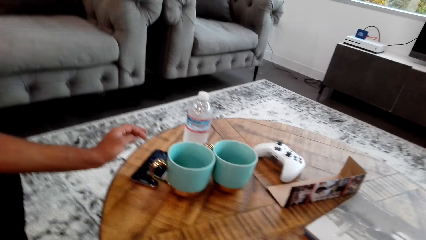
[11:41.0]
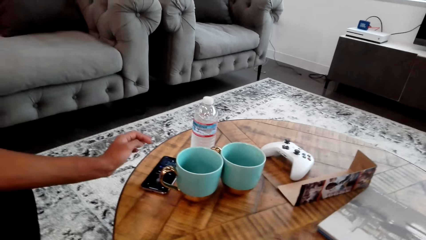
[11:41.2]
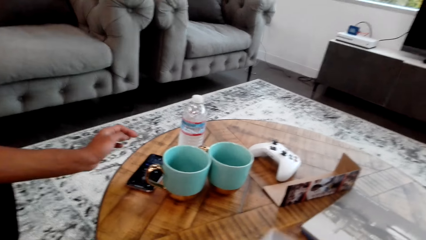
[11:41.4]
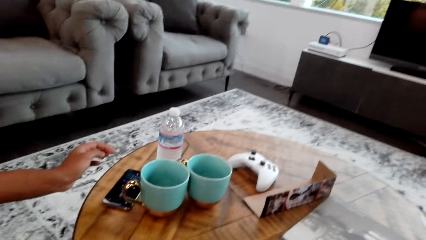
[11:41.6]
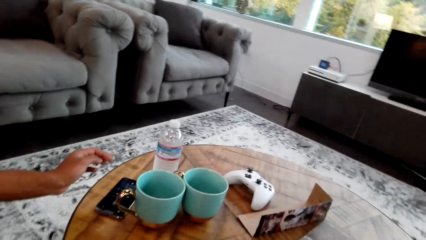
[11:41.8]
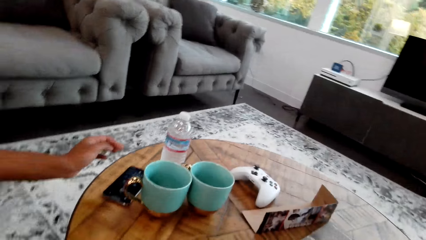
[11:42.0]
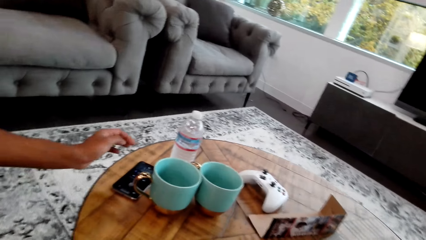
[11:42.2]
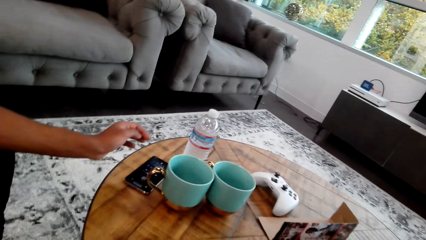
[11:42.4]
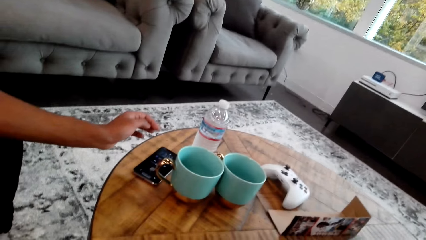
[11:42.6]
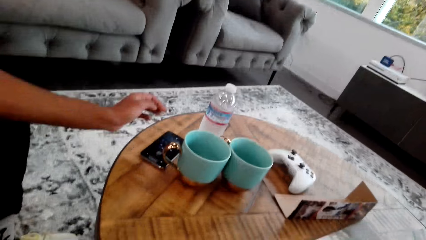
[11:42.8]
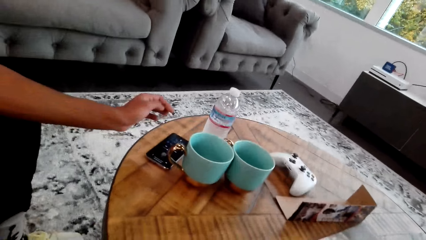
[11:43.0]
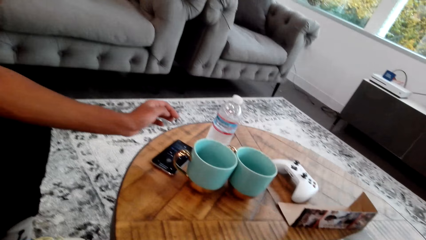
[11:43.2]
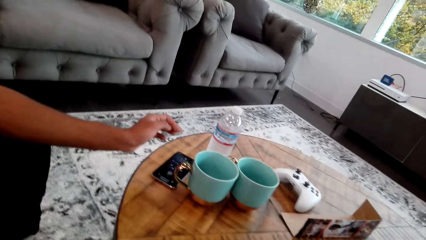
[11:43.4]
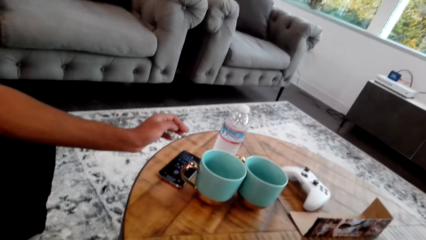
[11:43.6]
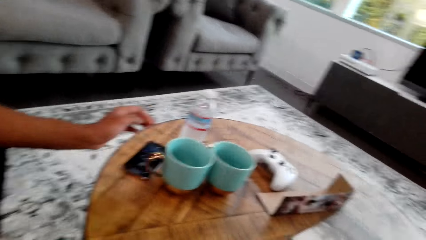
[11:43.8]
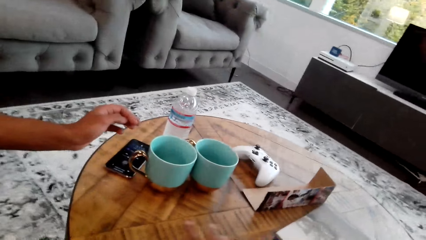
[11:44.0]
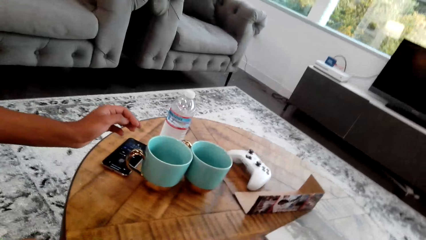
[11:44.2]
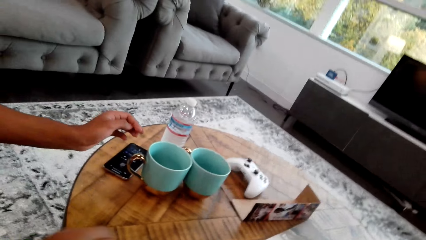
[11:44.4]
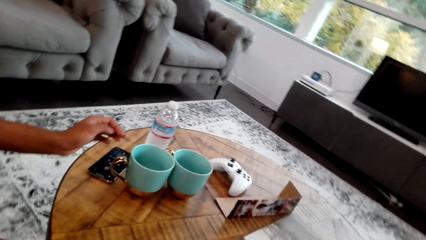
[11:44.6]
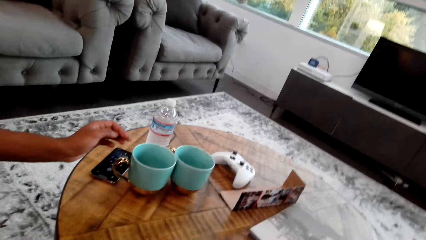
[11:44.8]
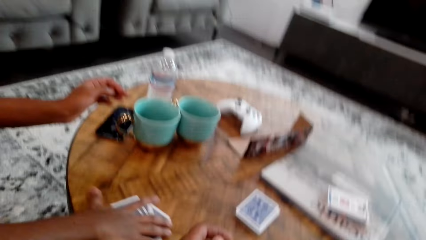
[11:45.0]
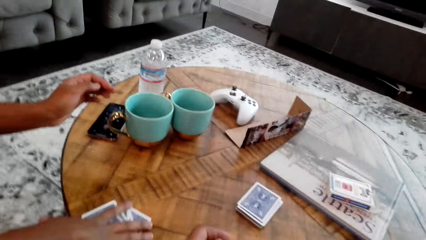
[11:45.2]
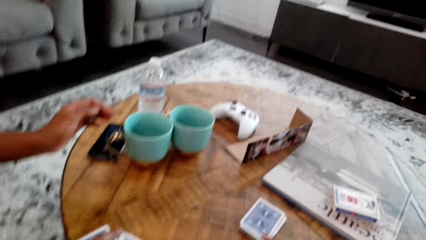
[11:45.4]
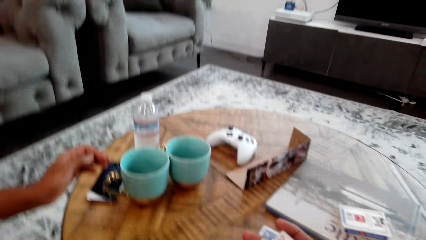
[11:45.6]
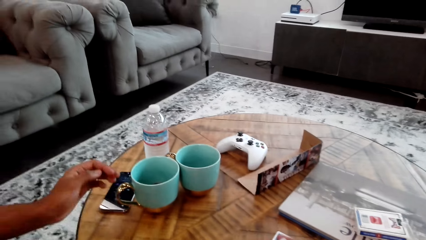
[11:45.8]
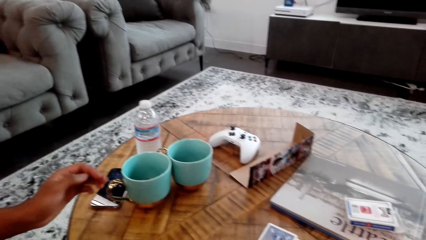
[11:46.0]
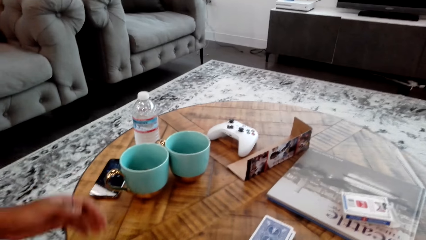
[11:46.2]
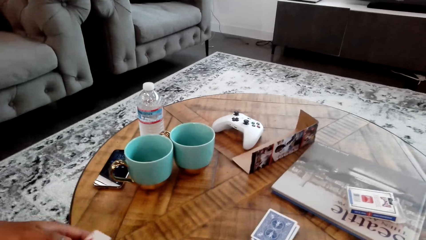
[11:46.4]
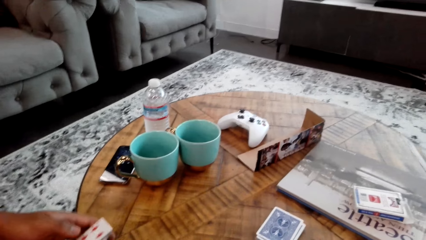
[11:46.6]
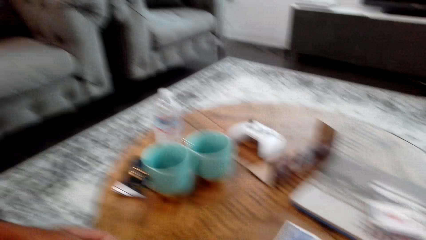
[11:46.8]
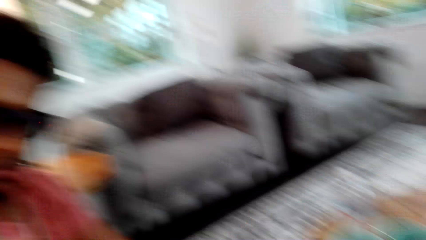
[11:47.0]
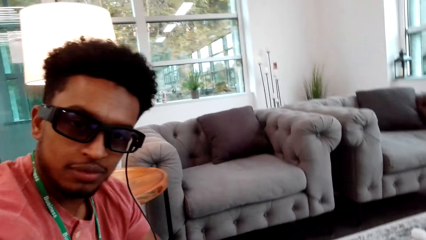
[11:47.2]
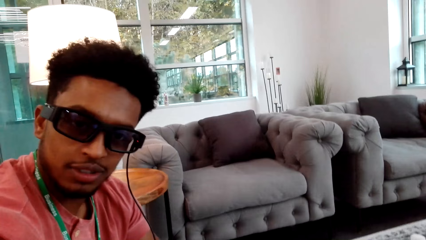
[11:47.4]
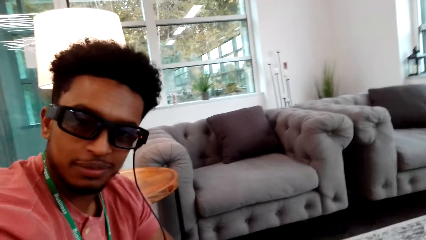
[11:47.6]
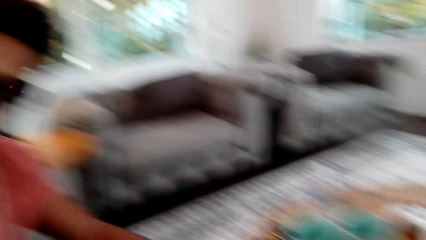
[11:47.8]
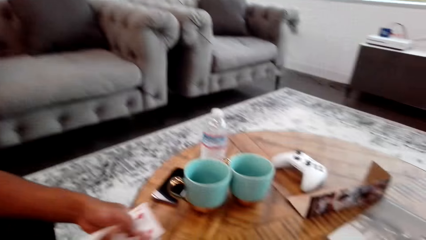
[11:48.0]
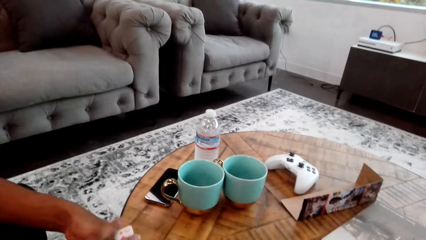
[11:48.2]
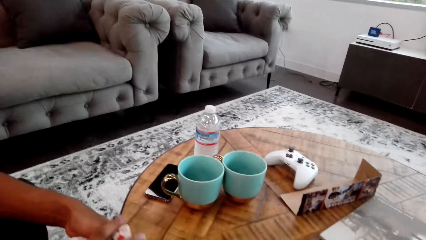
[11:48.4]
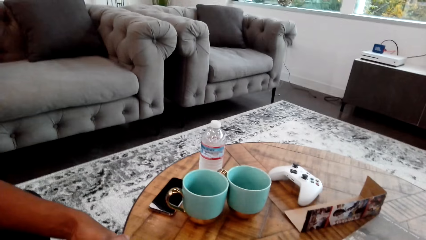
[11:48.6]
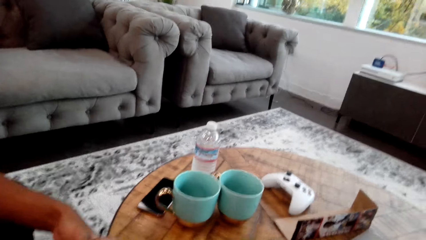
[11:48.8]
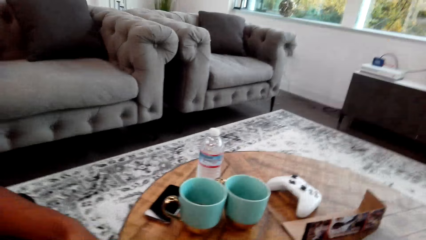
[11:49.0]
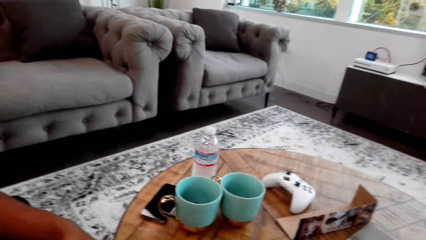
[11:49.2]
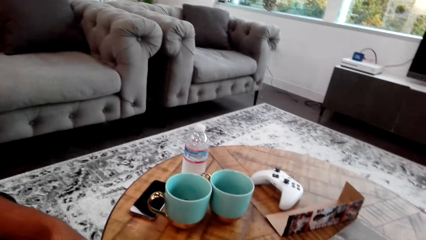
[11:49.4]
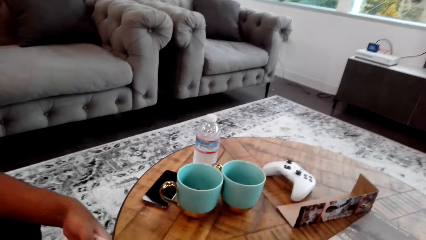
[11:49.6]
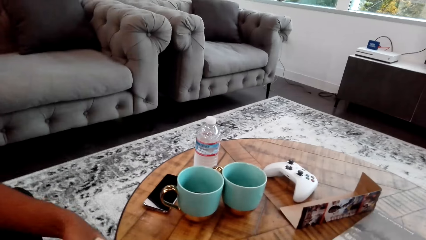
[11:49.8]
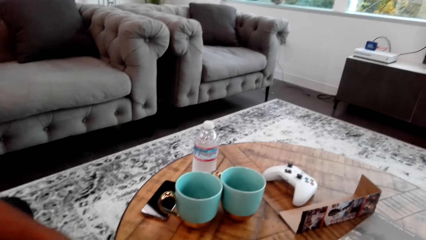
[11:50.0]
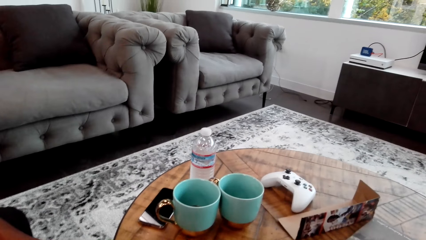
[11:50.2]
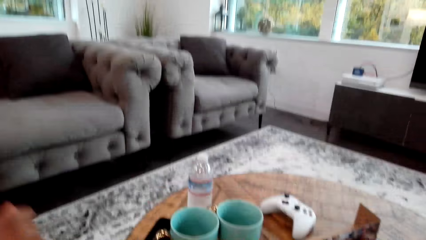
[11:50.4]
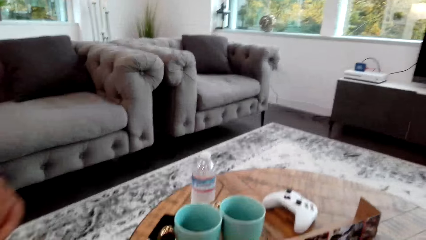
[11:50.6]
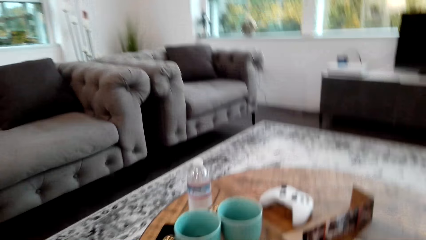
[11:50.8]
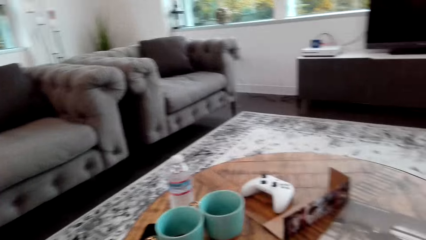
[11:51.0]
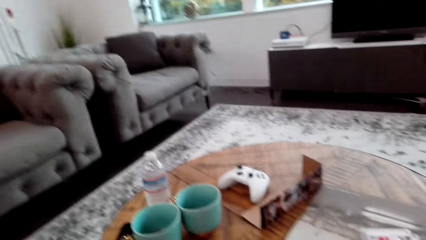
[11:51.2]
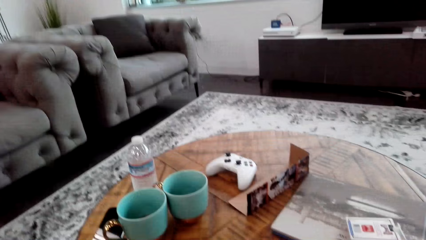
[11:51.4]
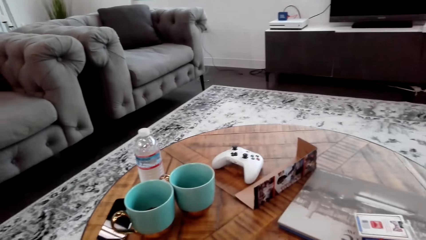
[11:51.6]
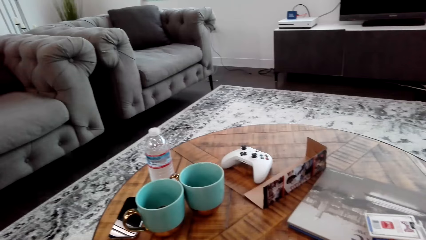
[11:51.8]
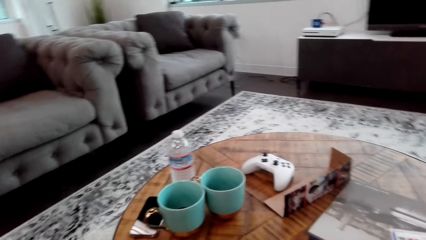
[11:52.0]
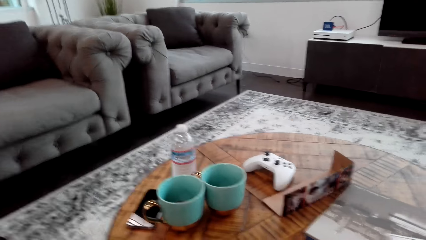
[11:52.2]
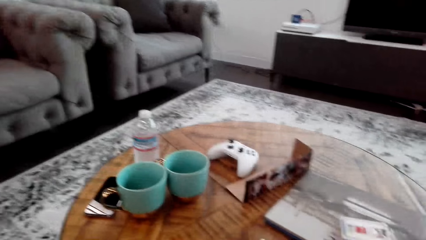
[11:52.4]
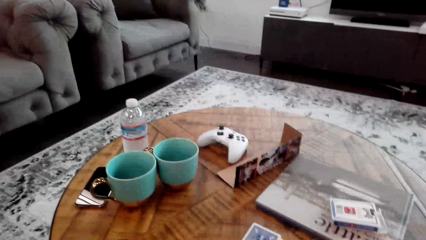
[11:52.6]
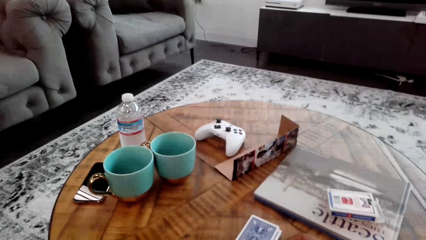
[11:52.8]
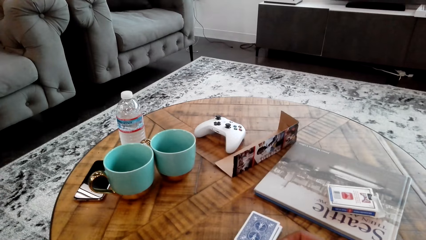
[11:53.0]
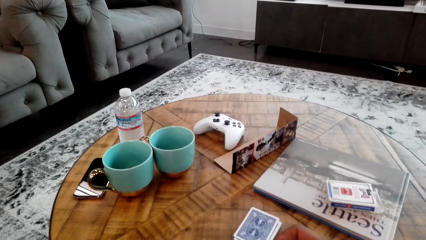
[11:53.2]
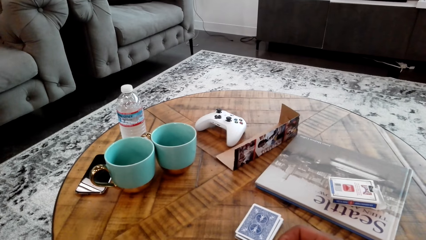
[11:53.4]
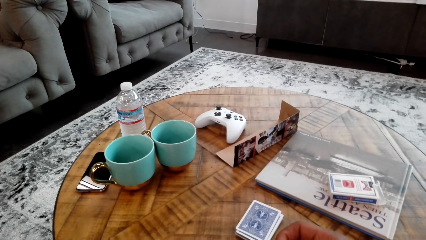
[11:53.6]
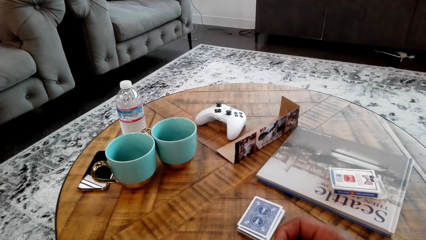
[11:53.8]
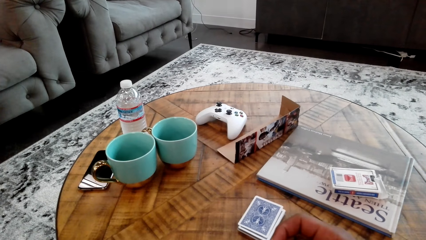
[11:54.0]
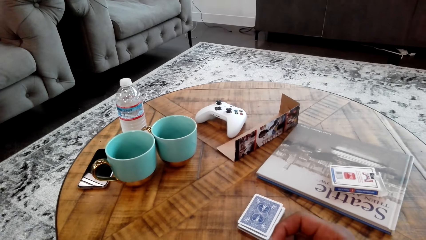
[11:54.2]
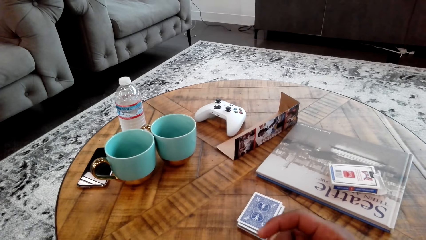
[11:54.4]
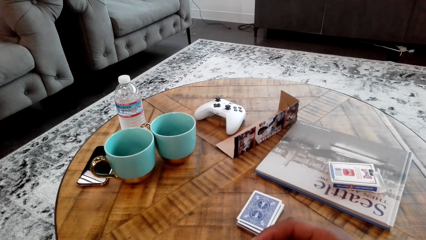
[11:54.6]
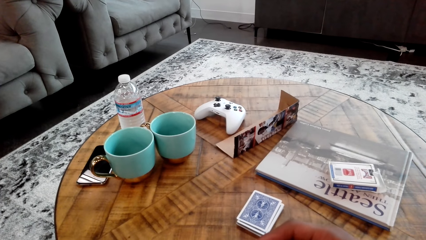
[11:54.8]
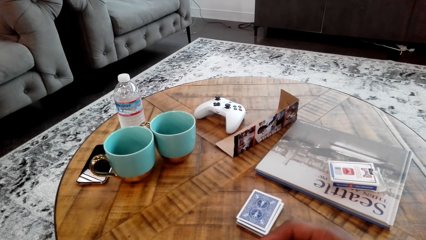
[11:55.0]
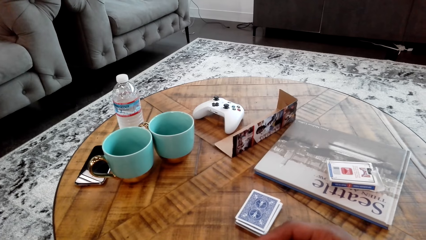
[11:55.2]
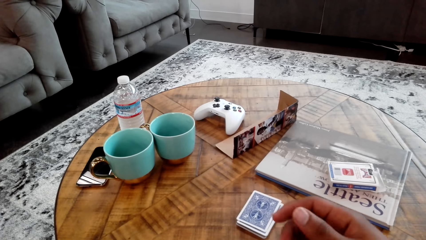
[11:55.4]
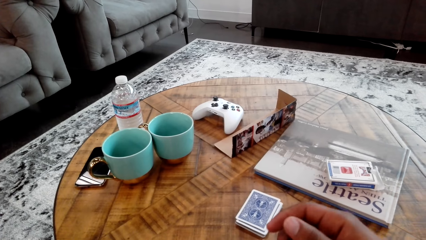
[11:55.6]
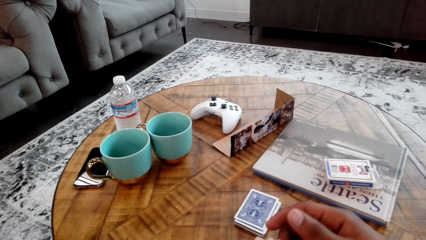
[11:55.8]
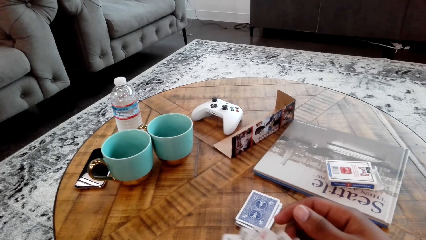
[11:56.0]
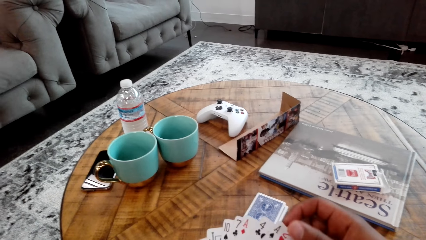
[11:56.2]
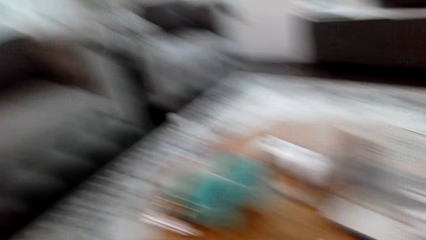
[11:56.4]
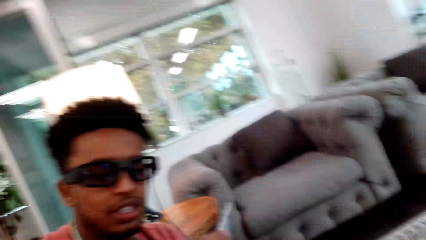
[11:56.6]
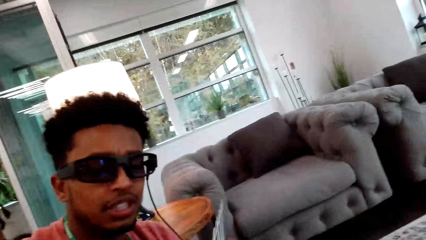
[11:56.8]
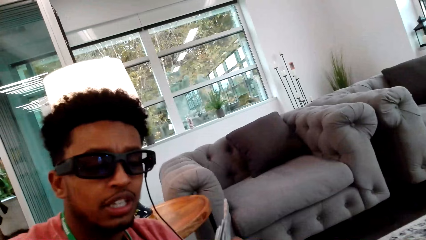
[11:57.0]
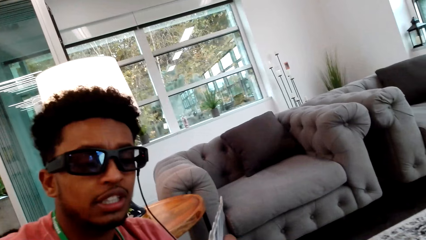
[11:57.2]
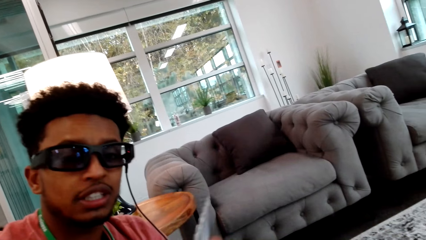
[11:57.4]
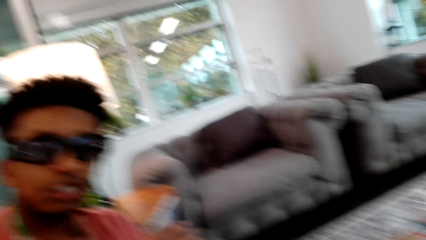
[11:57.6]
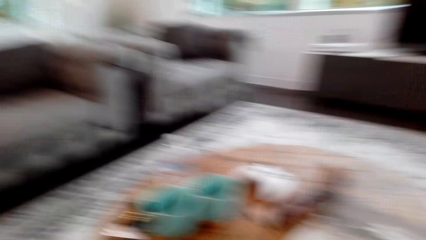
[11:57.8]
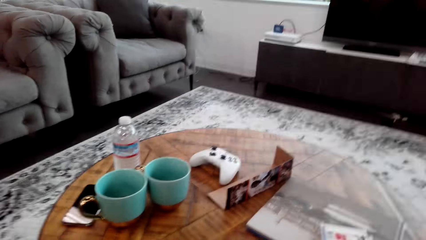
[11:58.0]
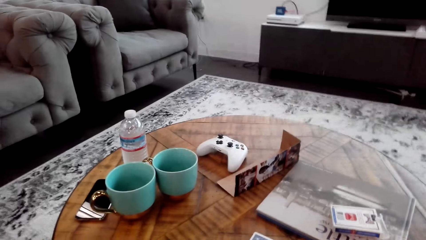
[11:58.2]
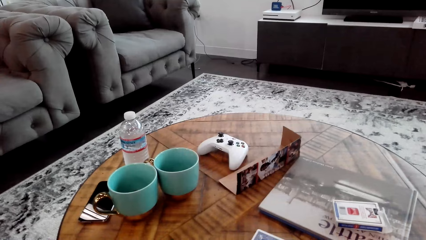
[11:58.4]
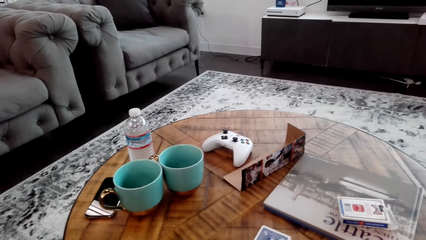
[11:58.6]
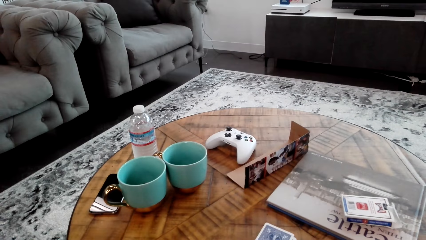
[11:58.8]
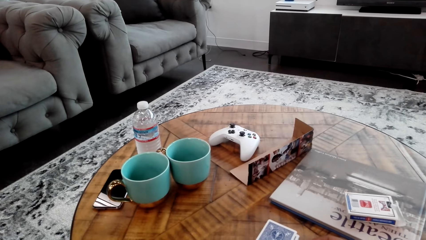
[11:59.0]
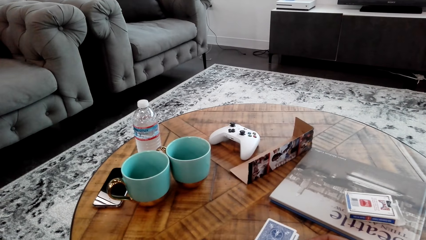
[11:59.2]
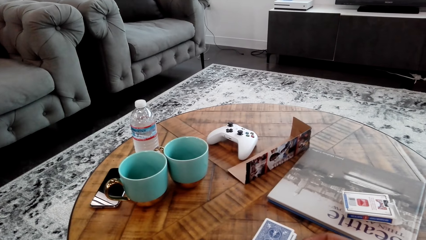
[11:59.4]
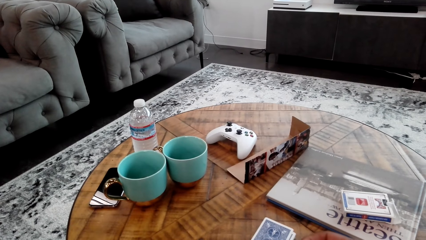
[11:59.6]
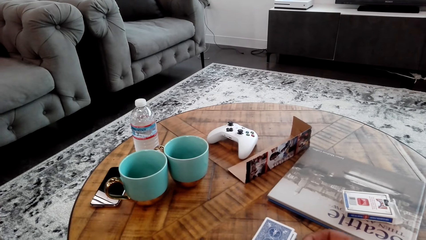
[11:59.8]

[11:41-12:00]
The camera wearer interacts with a man. The man holds the cards with both hands. The camera wearer looks at the man. They talk with the man. They look at the man. They talk with the man.
